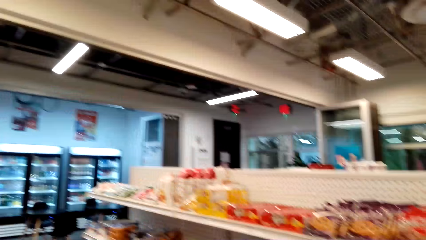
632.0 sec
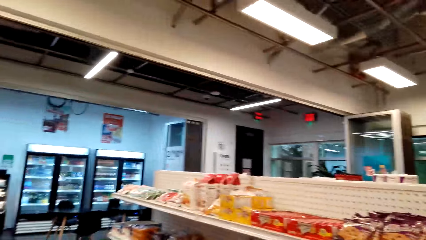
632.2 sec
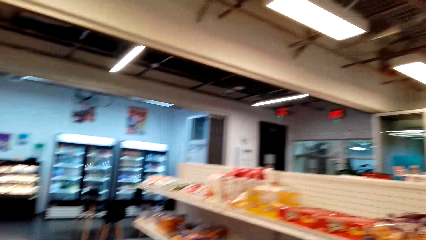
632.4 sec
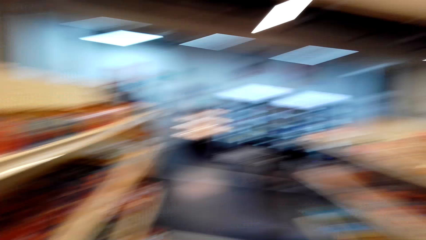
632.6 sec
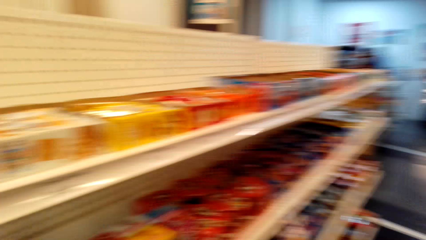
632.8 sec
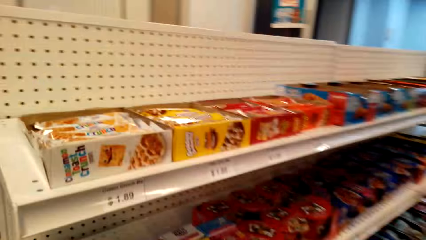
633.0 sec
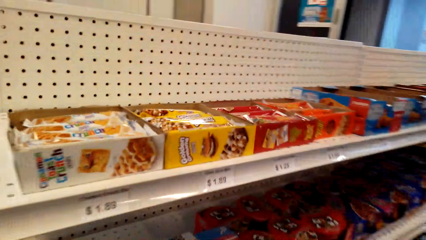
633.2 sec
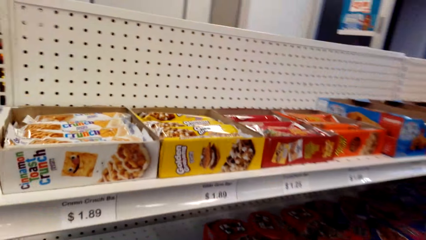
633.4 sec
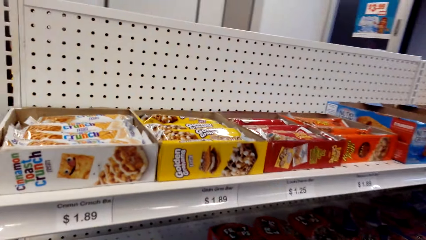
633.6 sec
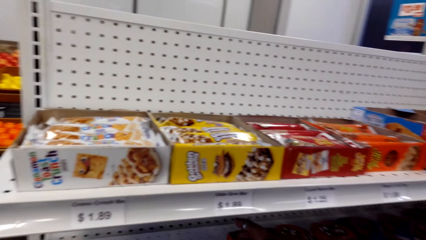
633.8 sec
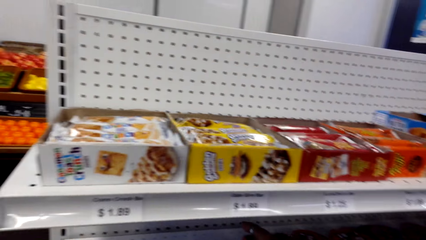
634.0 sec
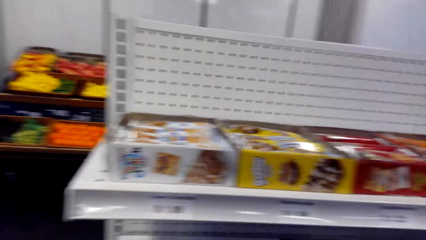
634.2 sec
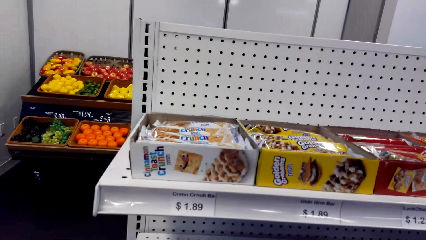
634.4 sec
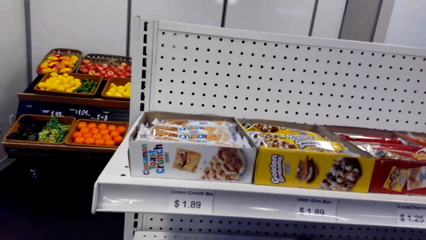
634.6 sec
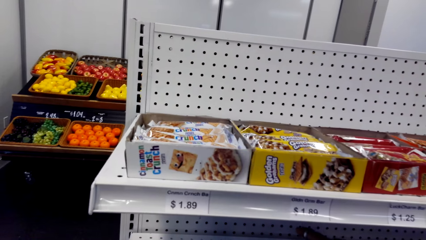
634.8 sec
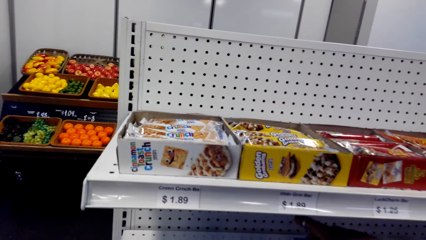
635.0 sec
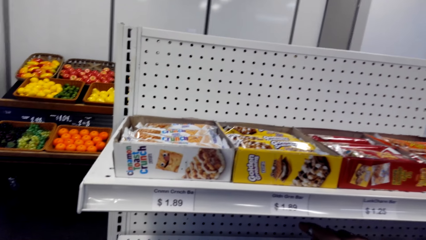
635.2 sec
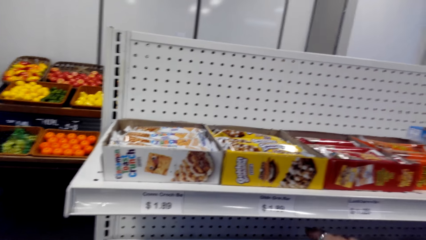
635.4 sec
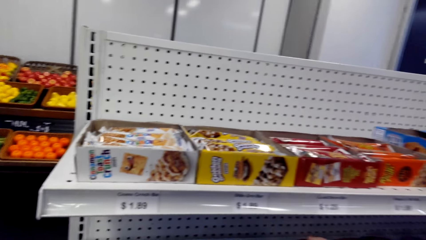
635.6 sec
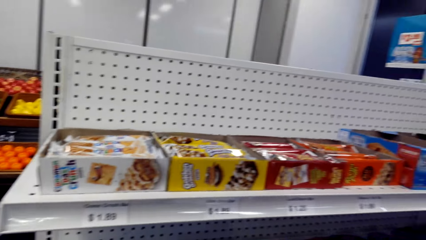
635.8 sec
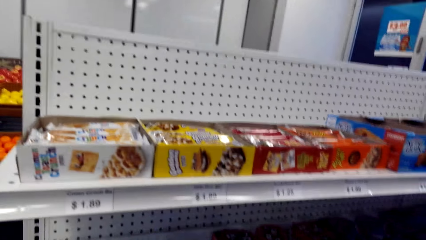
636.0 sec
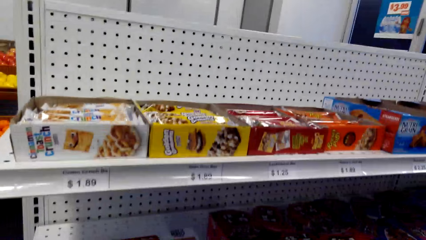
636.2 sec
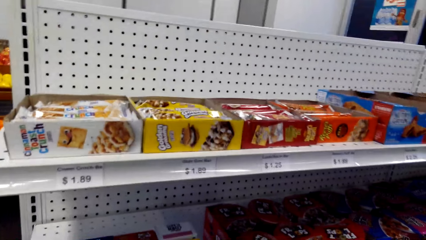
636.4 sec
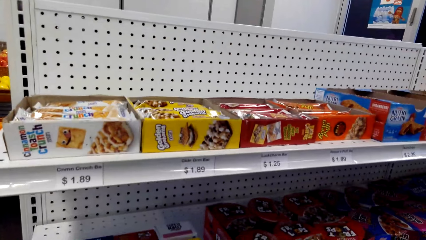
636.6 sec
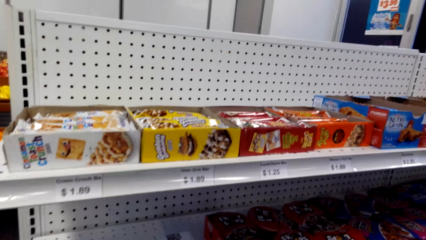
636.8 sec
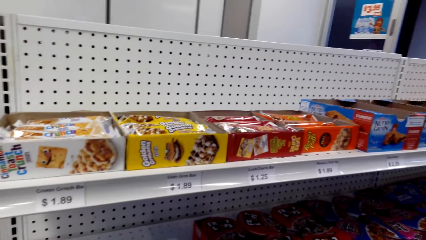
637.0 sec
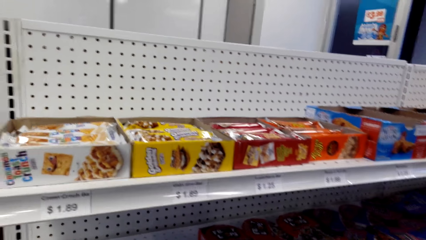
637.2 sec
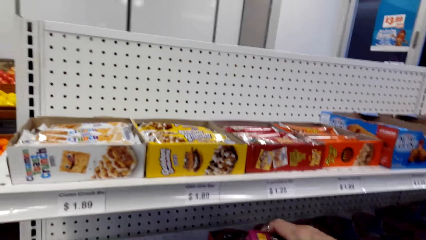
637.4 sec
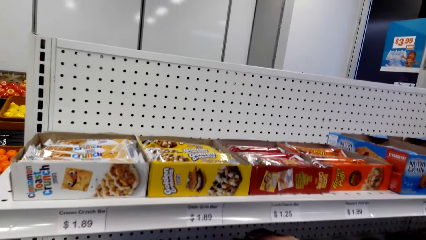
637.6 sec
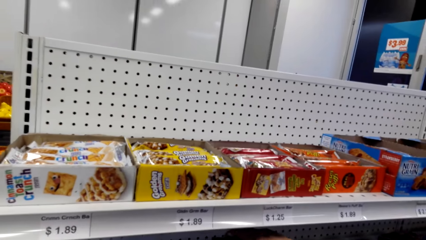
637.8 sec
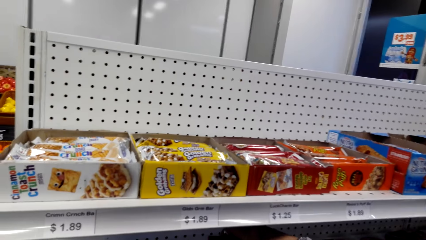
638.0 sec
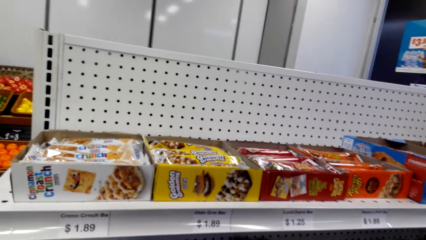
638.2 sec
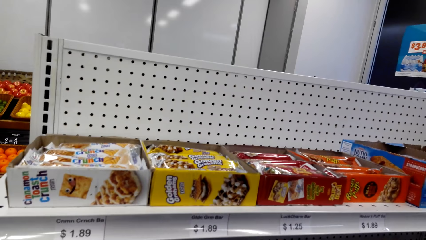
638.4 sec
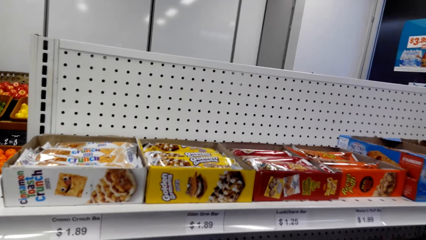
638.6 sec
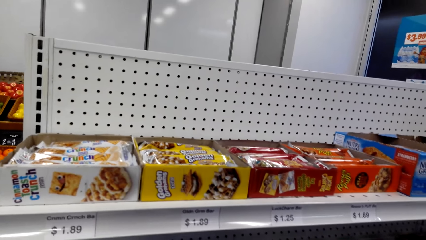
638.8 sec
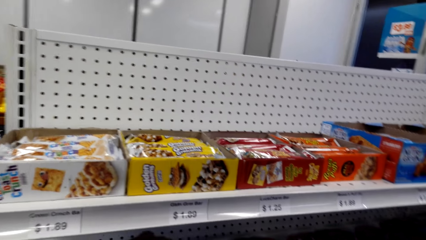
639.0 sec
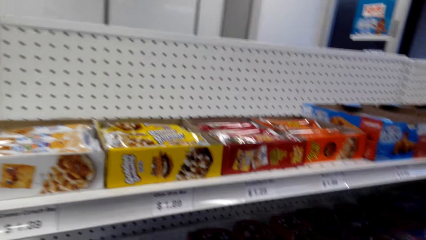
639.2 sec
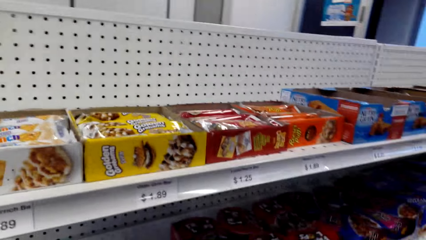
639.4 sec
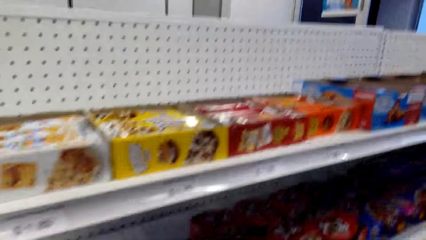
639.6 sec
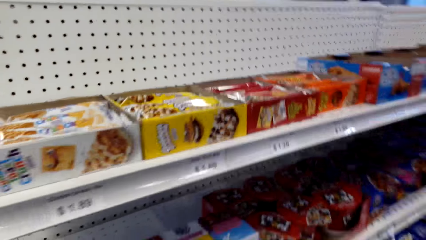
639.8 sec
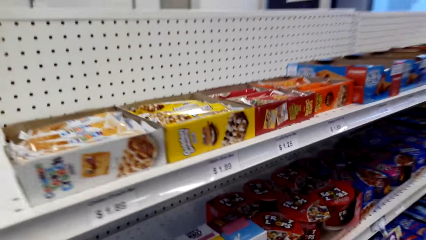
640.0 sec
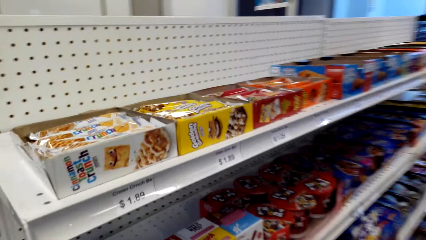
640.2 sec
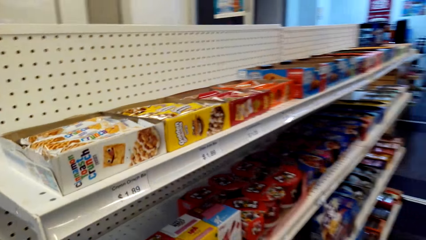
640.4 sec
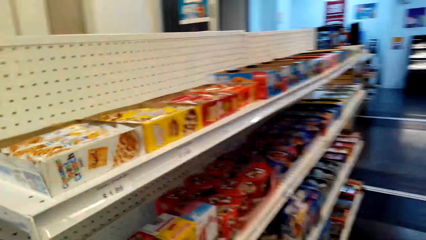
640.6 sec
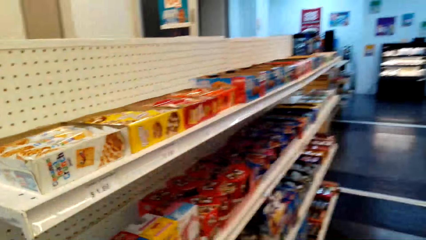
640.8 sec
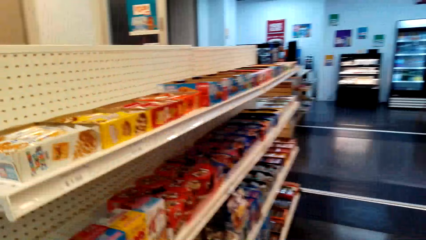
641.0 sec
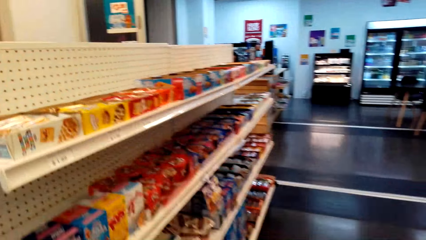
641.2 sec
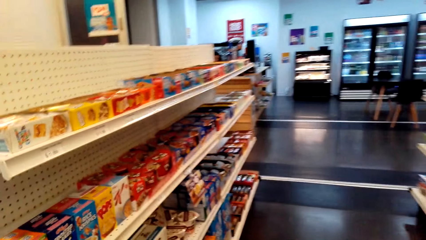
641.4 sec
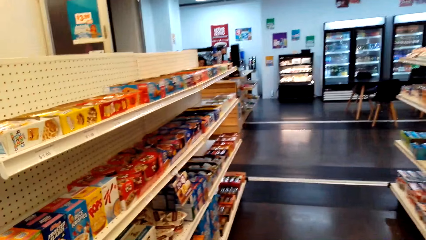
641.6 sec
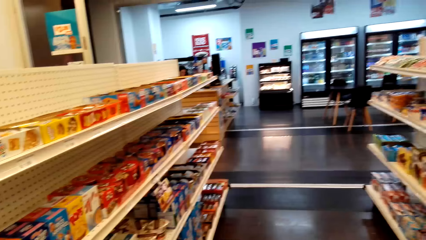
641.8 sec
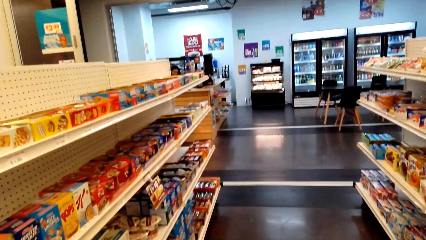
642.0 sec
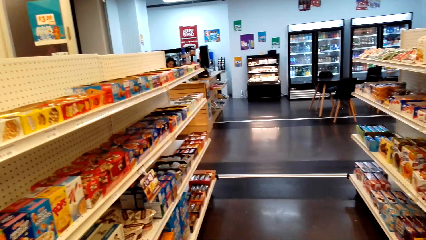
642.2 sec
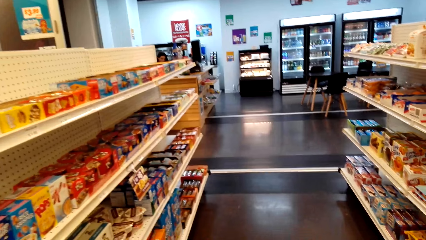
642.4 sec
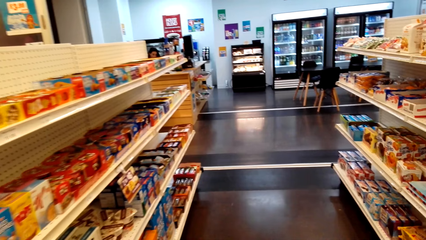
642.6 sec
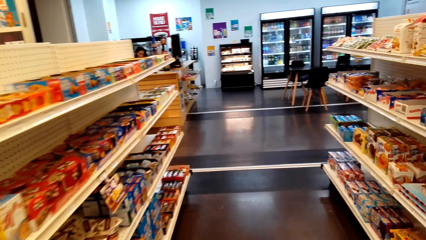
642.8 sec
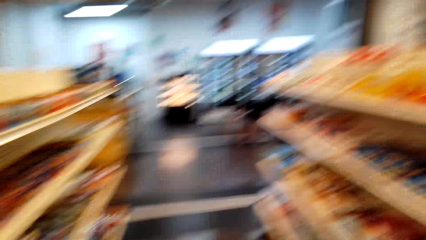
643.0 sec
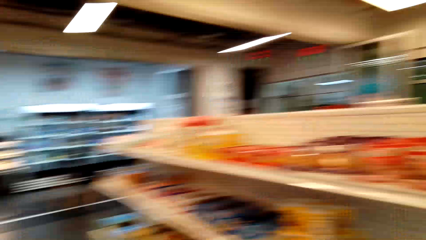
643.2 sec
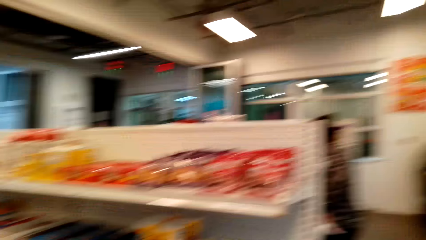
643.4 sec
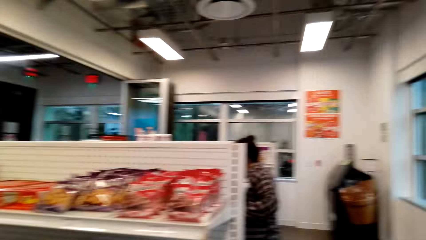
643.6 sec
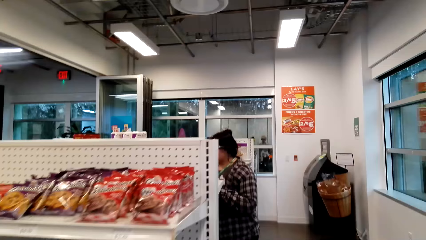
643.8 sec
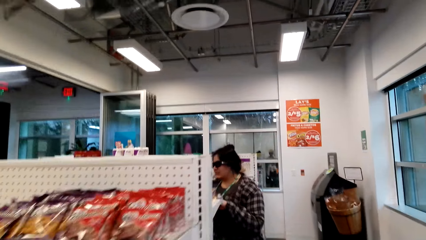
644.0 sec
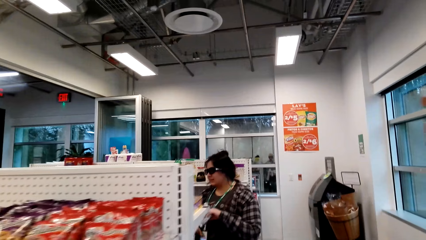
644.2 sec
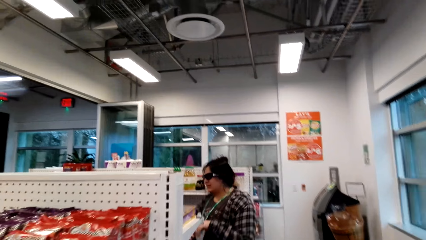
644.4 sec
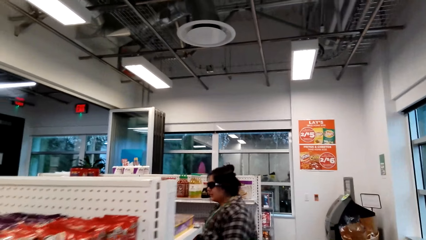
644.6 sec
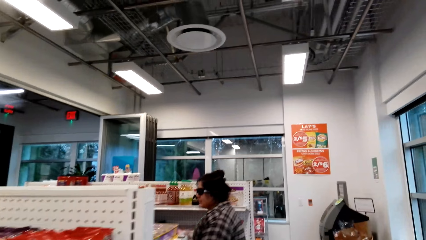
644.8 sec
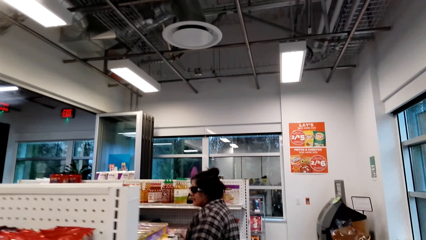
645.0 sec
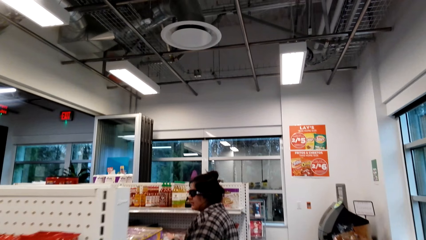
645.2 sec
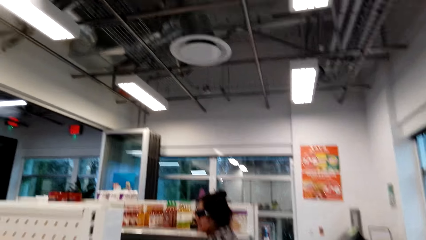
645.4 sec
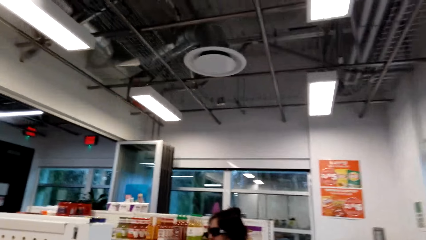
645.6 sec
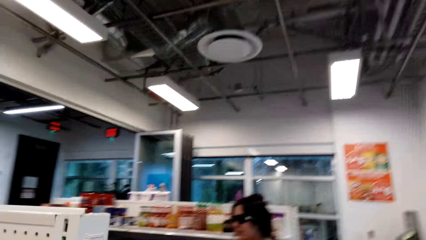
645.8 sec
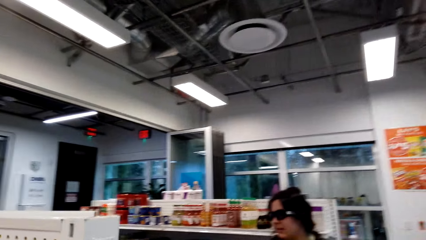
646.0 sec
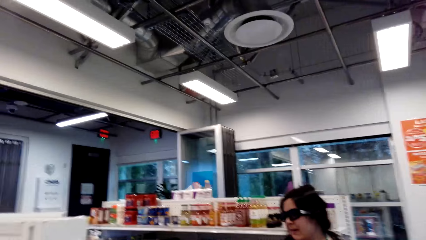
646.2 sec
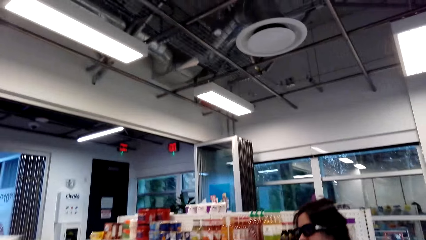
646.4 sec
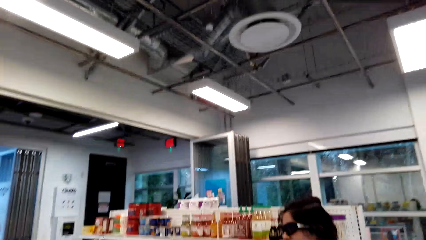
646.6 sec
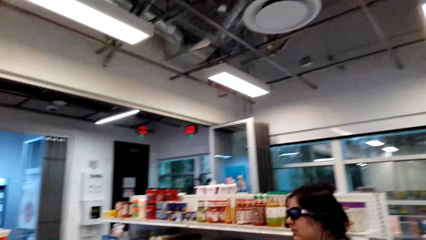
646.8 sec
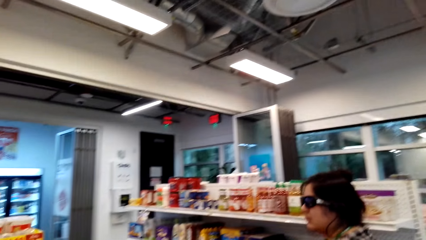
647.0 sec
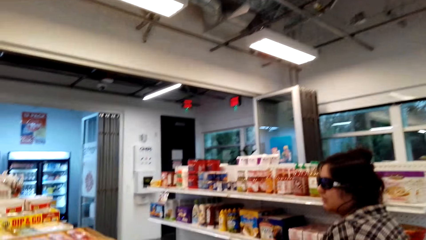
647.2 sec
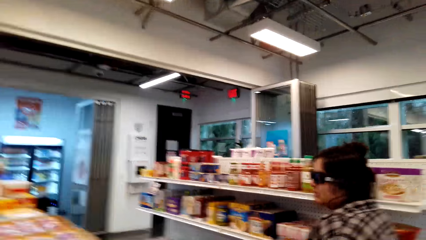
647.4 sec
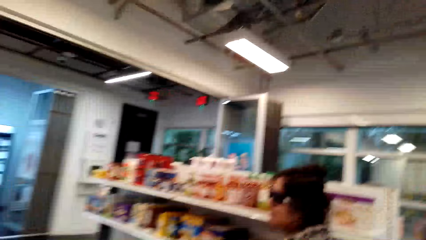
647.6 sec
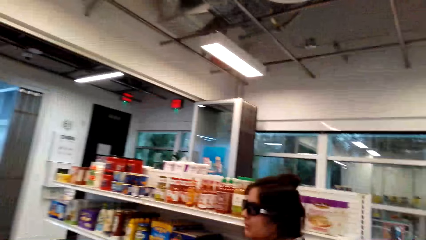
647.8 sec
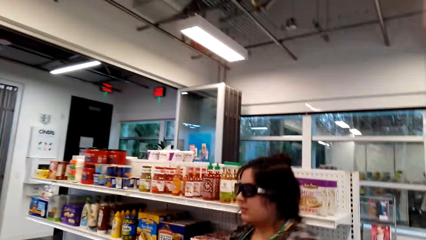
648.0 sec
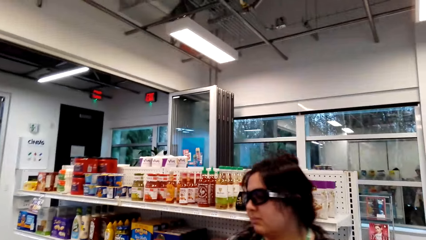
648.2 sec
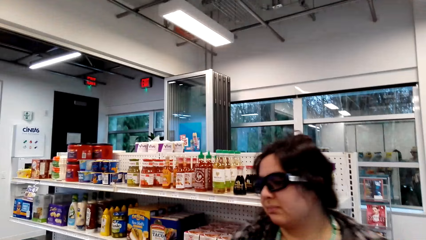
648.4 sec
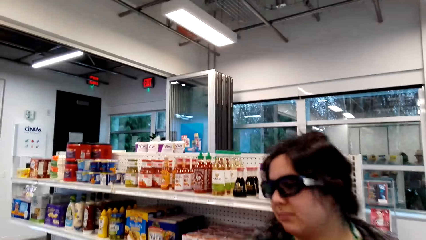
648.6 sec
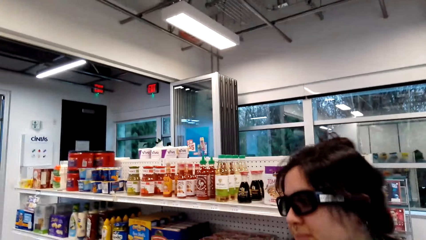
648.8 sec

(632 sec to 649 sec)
The camera wearer picks a pack of biscuits from the shelf with her right hand. She moves the hand. She drops the pack of biscuits on the shelf with her right hand. She walks around.
